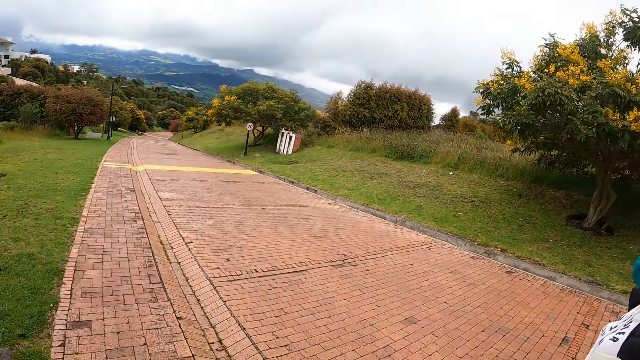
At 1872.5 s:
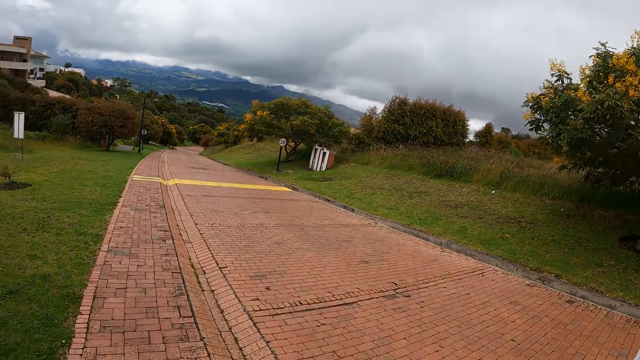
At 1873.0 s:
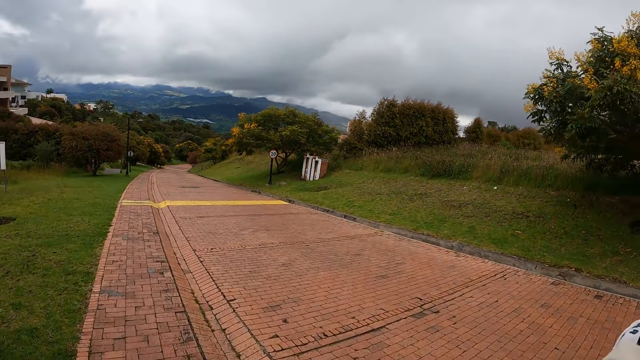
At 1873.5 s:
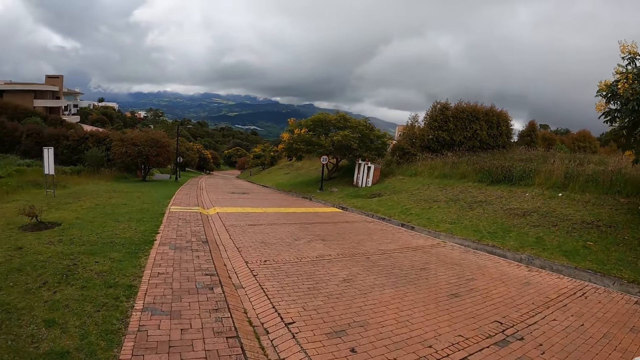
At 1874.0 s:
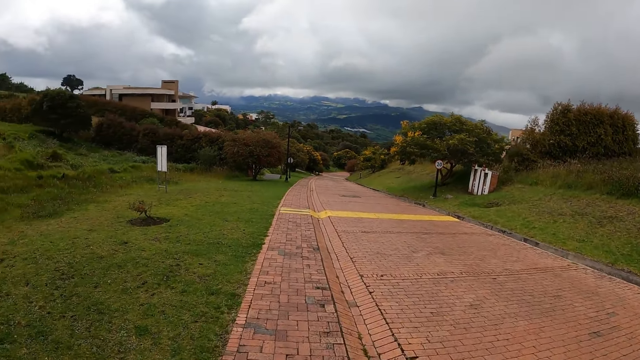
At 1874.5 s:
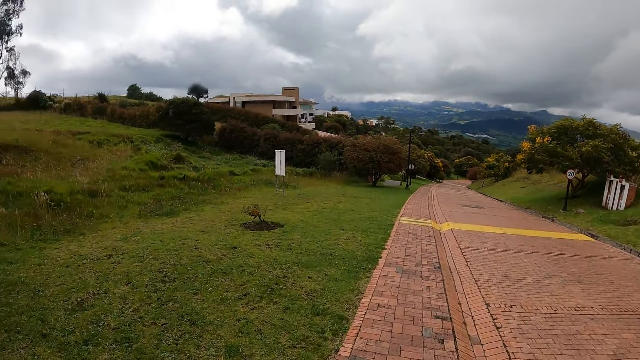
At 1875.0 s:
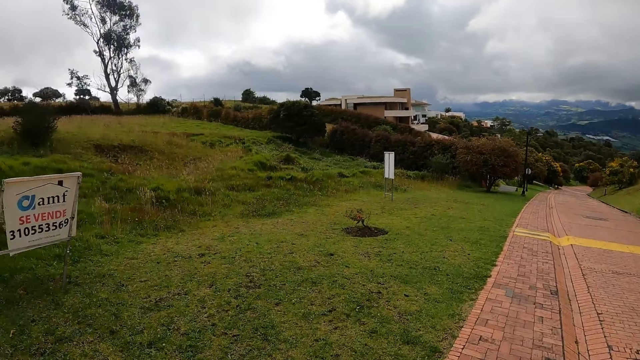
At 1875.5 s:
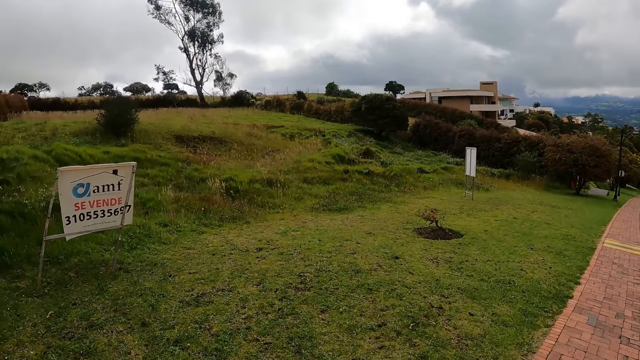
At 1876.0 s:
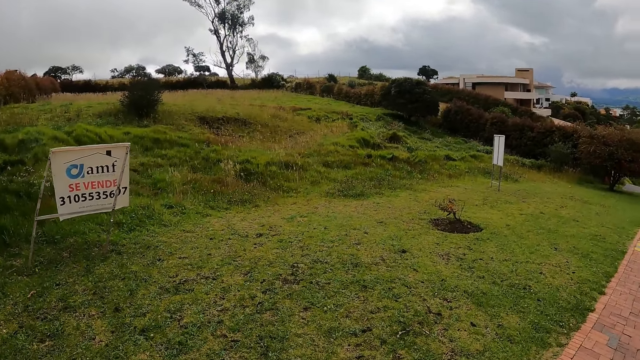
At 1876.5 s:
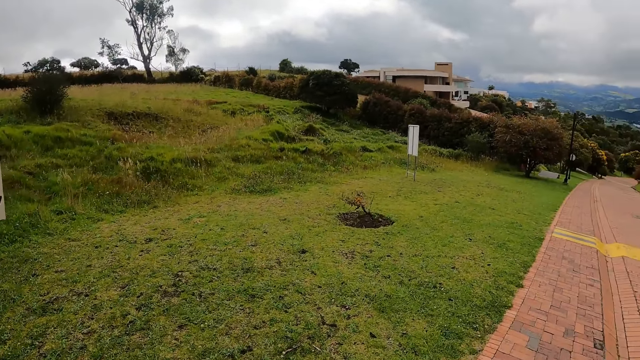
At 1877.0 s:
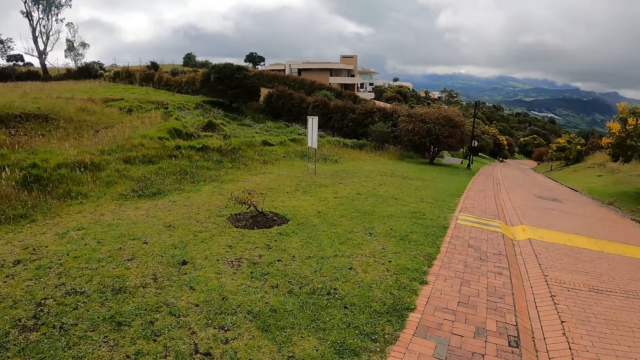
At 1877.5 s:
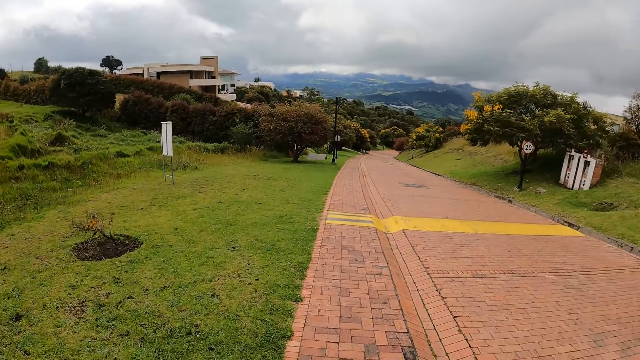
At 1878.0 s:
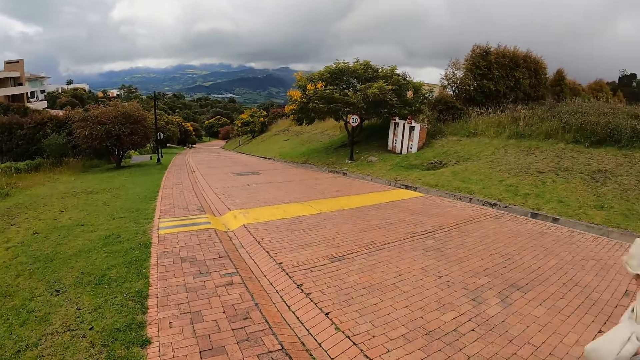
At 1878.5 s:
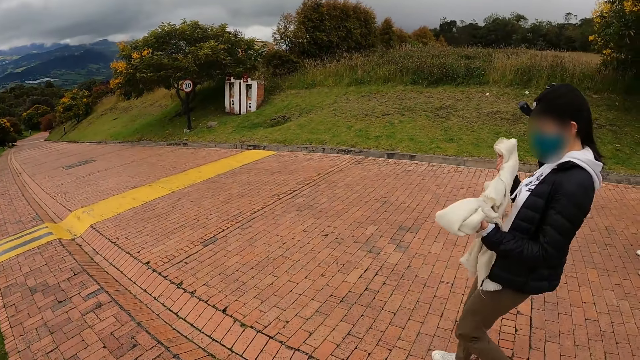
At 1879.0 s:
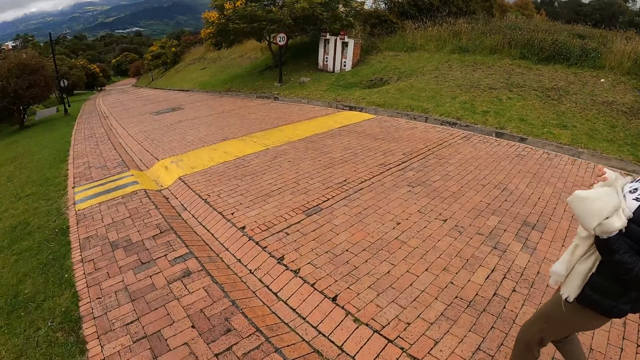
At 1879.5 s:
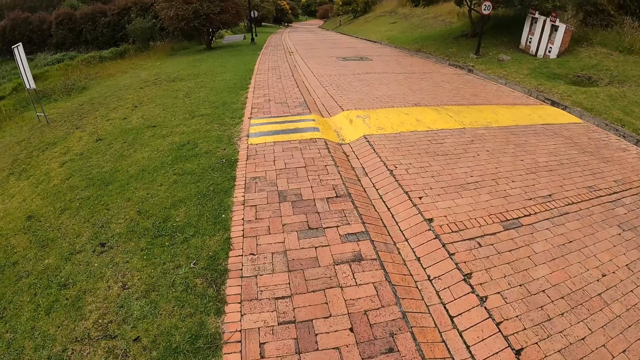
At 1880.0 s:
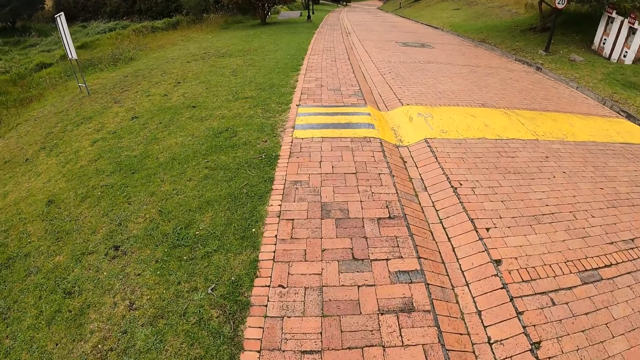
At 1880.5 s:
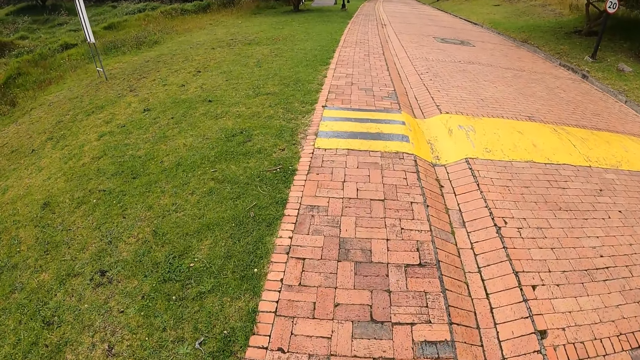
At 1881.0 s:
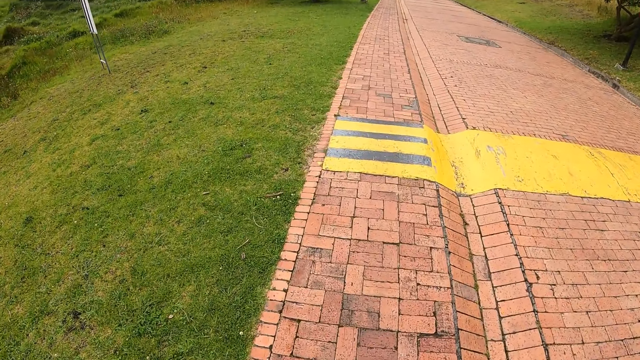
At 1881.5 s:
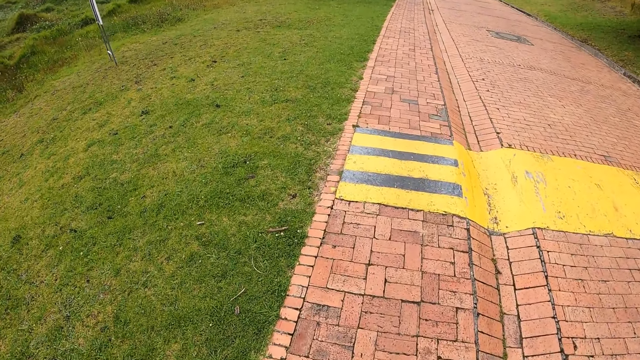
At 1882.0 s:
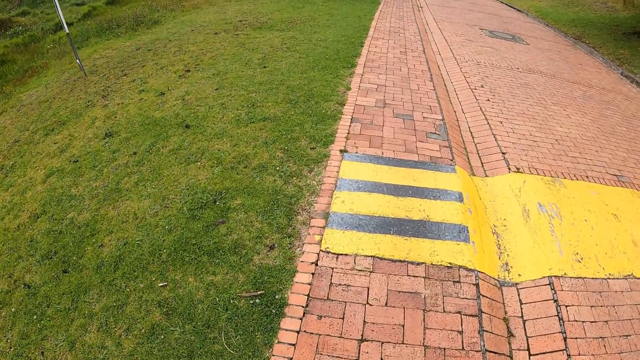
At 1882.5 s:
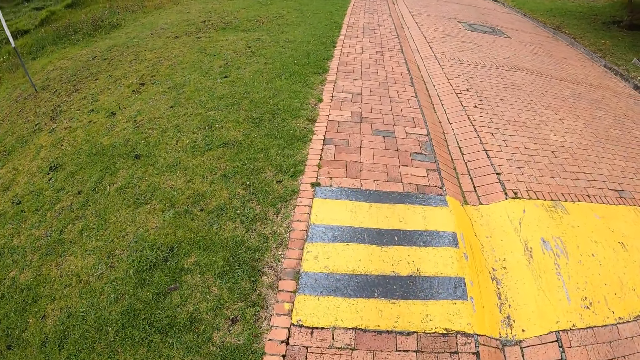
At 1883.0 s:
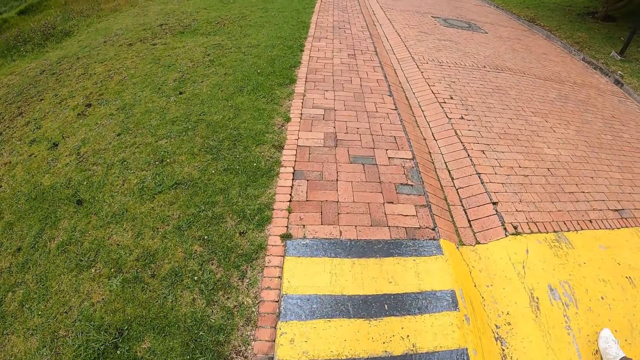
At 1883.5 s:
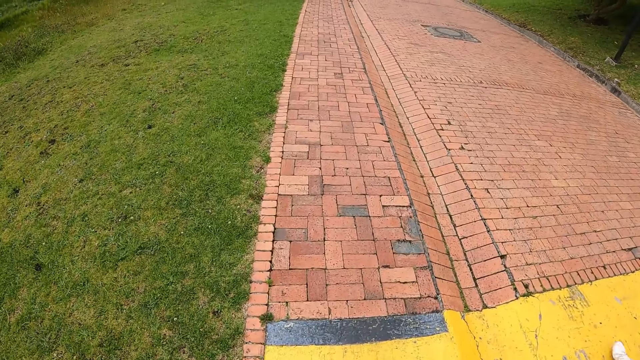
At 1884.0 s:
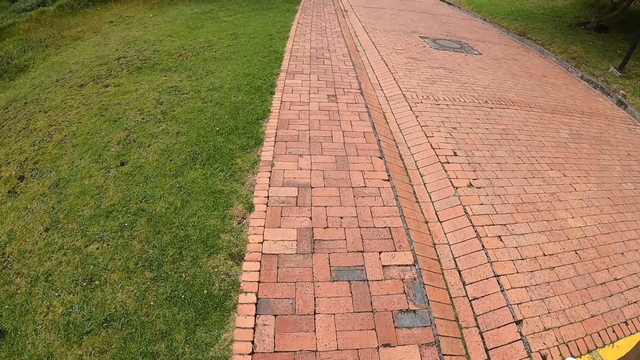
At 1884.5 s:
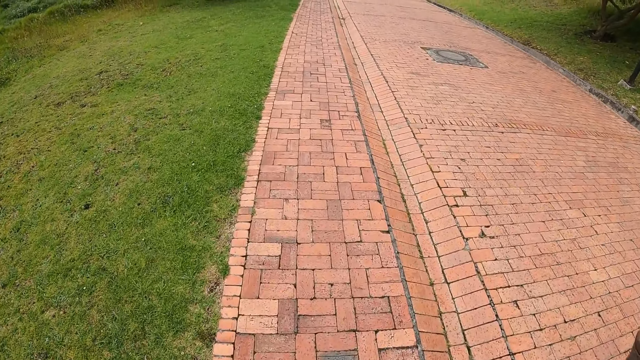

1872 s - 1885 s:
The camera wearer looks around. They walk on the pathway.

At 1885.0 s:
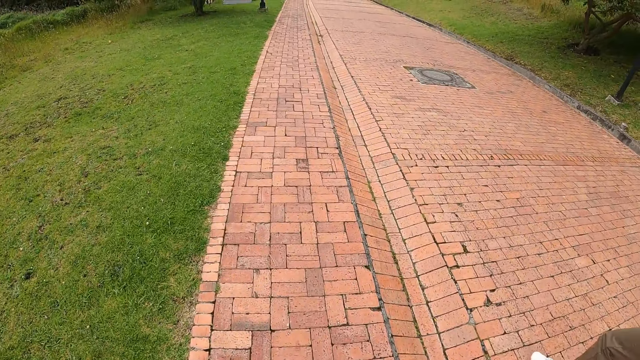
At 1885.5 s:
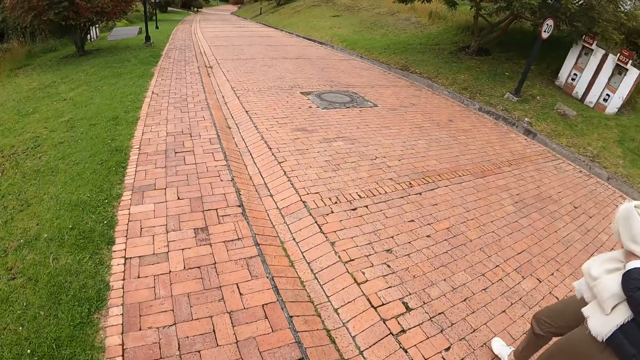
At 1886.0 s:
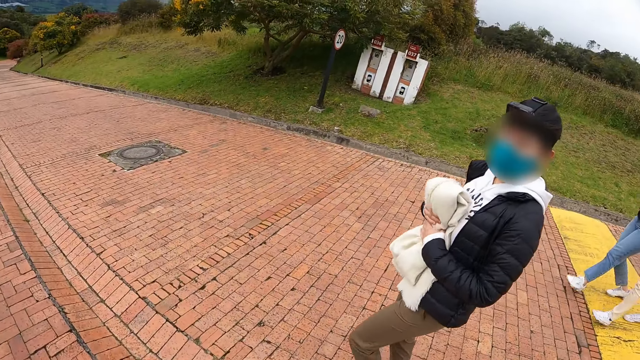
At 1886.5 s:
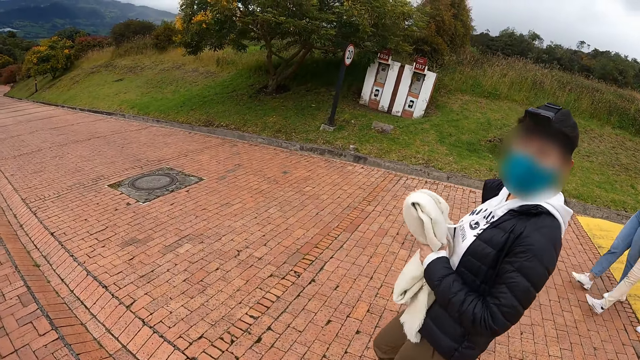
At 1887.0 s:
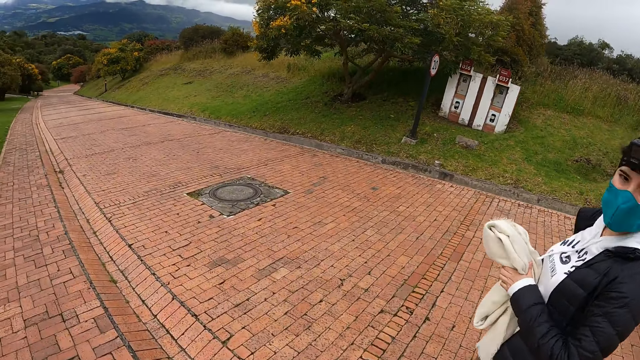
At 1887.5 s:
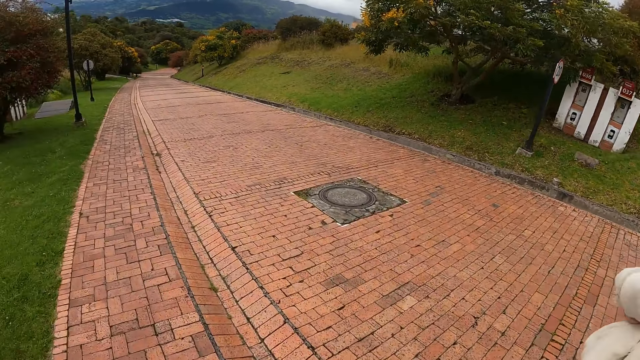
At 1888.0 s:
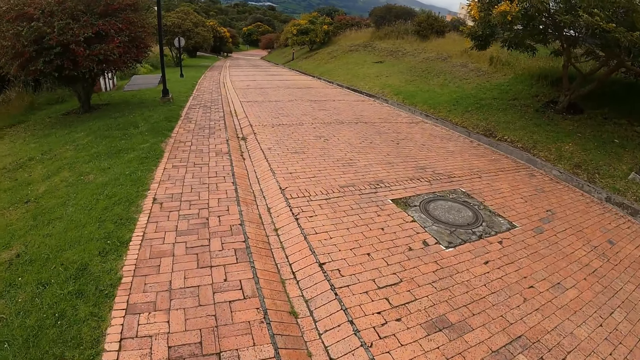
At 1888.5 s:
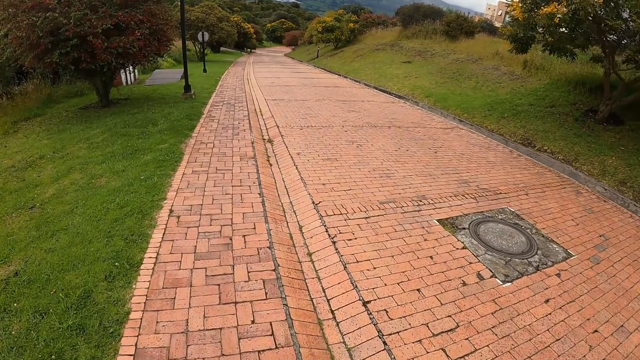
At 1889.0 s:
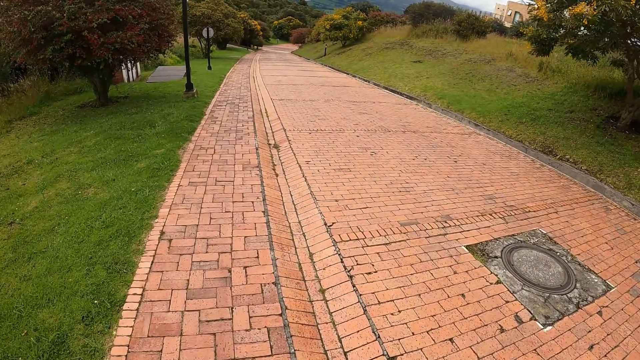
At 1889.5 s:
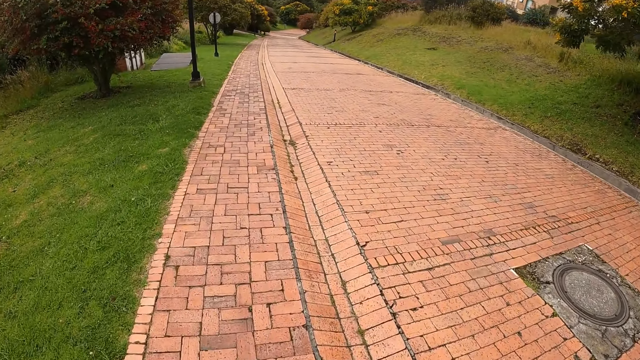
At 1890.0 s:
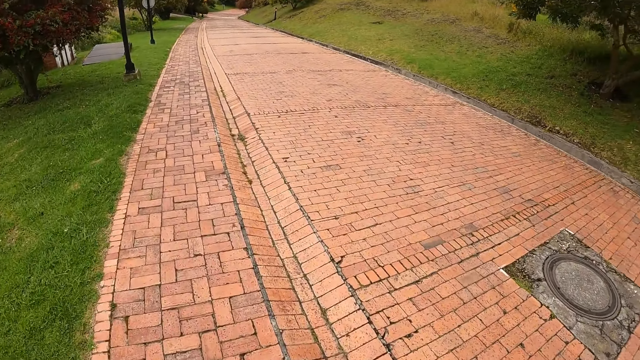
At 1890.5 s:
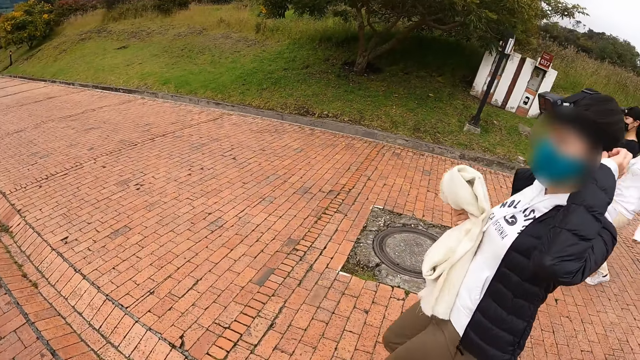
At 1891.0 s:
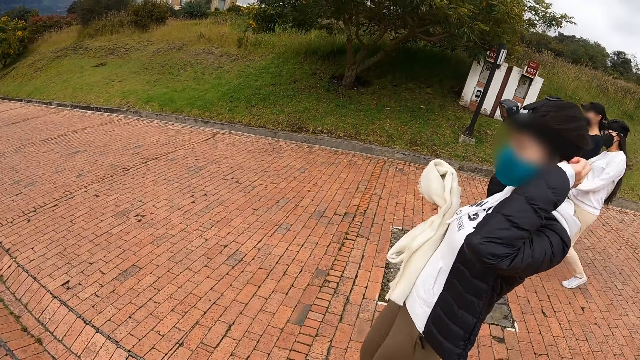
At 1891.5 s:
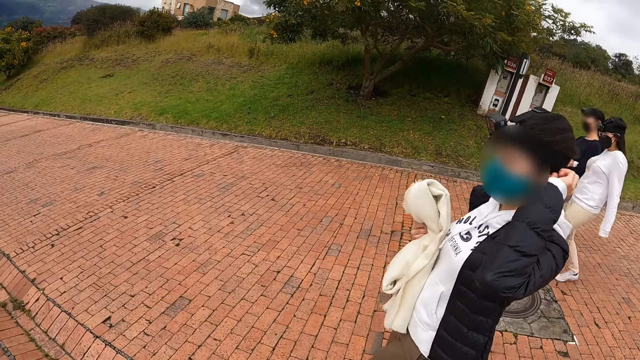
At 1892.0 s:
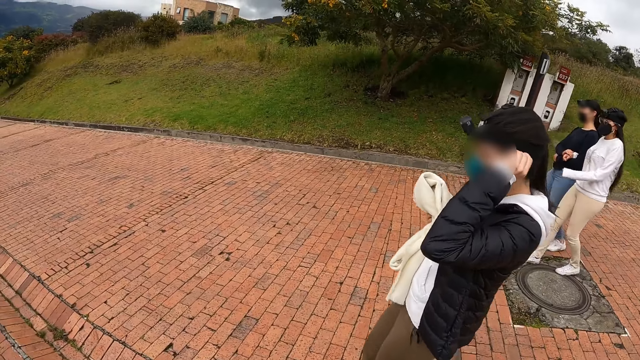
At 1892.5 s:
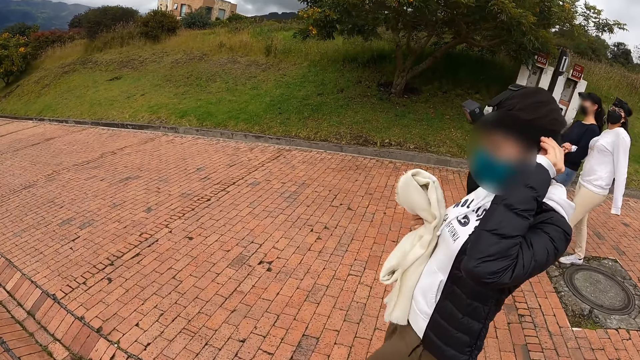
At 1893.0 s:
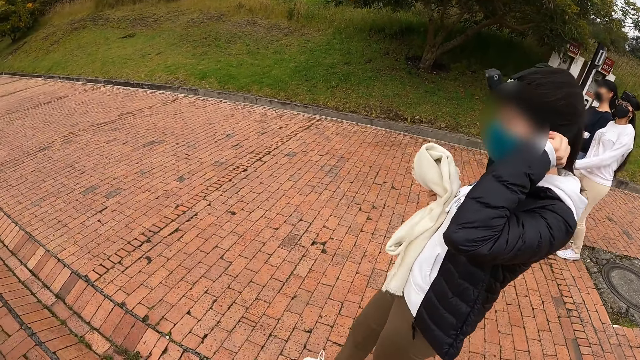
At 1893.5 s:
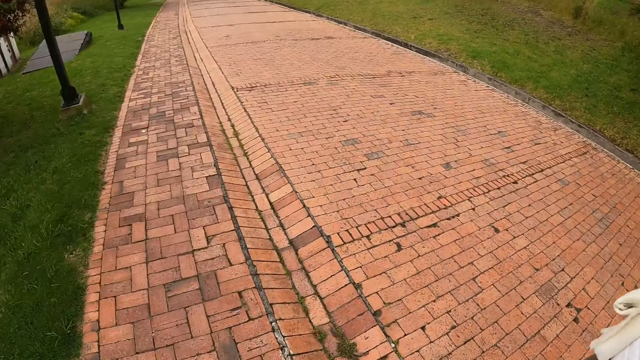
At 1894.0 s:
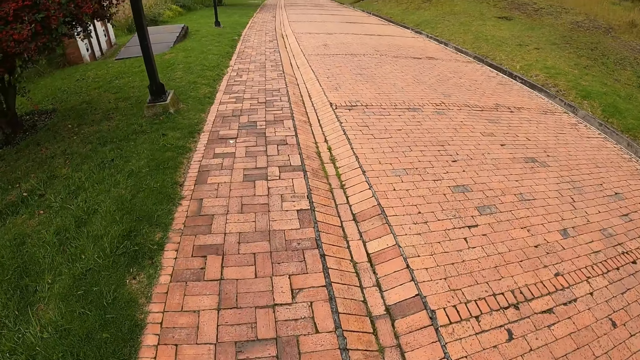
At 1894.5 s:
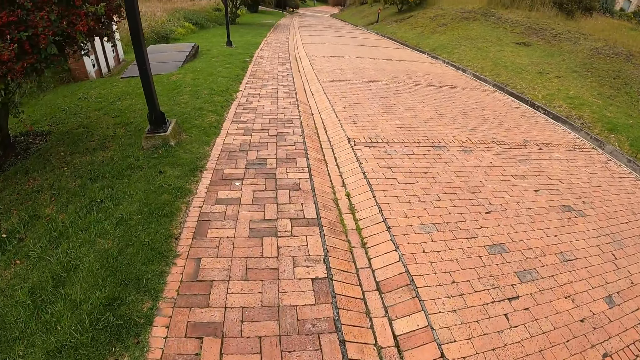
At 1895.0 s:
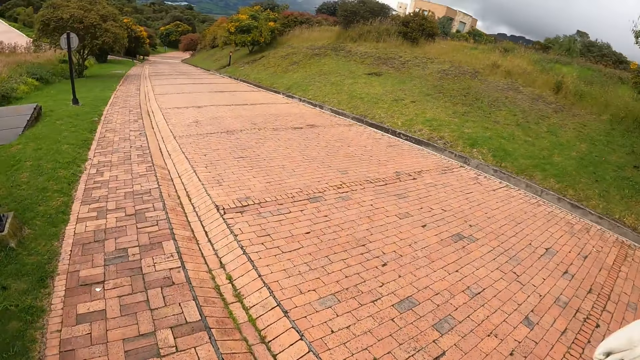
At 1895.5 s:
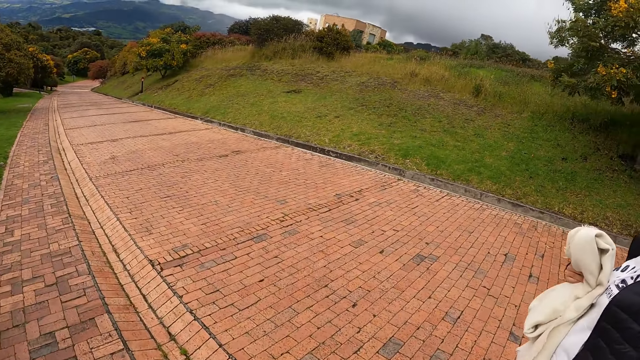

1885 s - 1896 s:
The camera wearer looks at a woman. The woman holds a shirt with both hands. The camera wearer looks at the road. They look at the woman. They look at the road.
